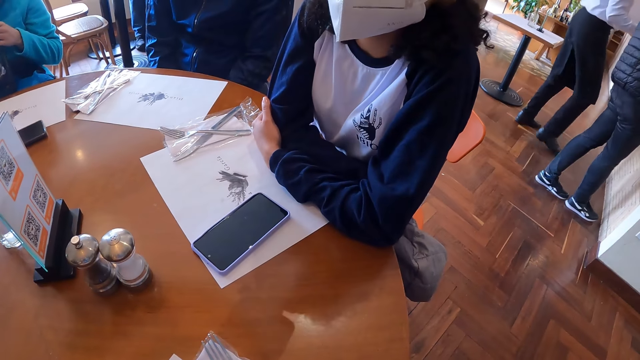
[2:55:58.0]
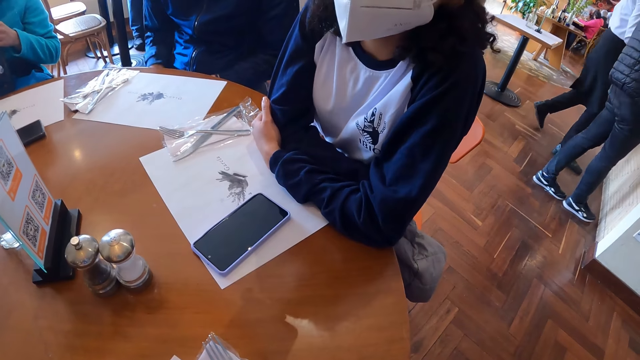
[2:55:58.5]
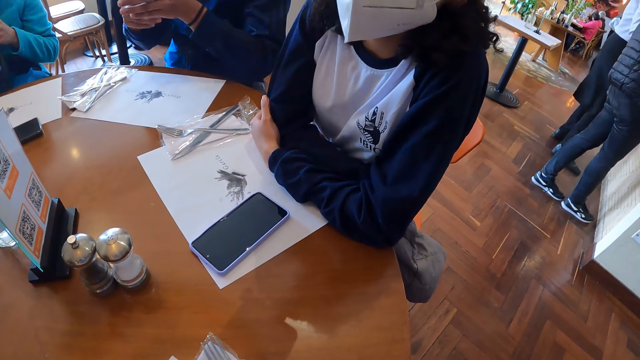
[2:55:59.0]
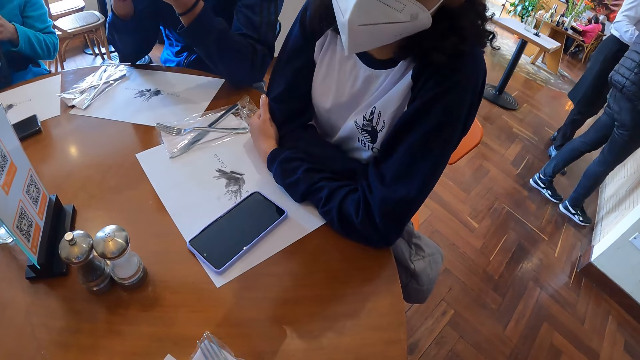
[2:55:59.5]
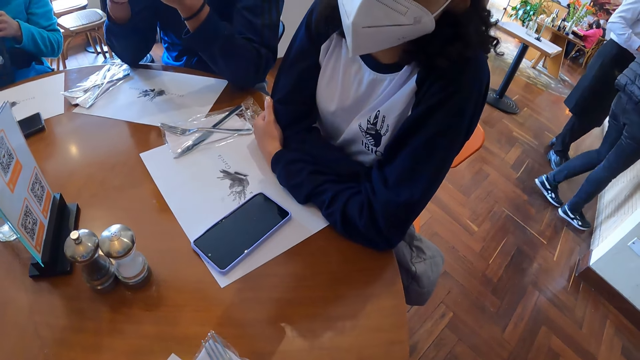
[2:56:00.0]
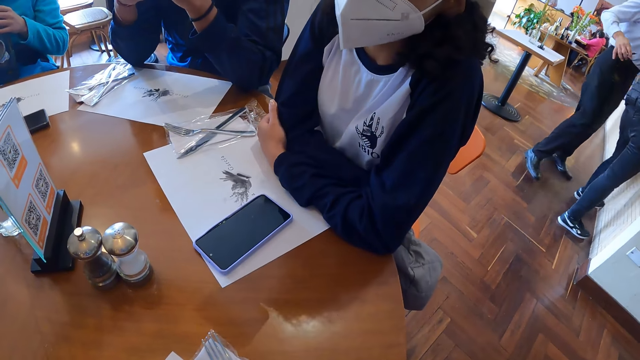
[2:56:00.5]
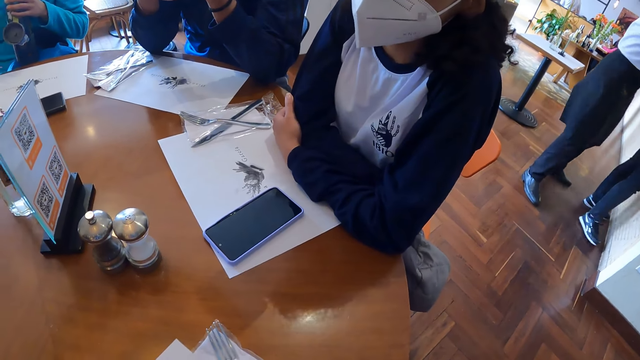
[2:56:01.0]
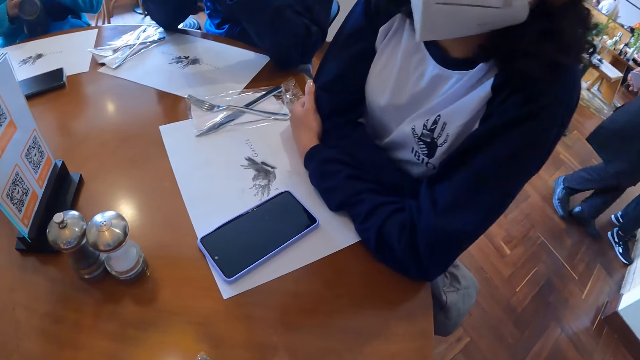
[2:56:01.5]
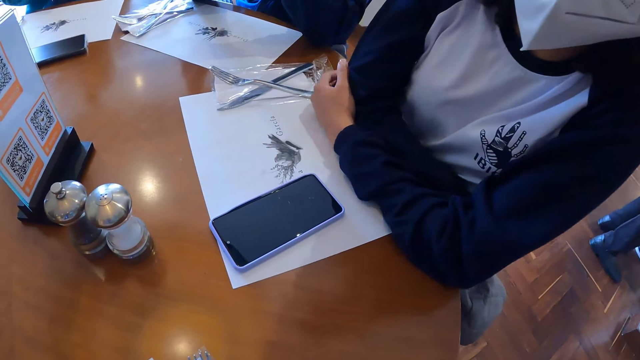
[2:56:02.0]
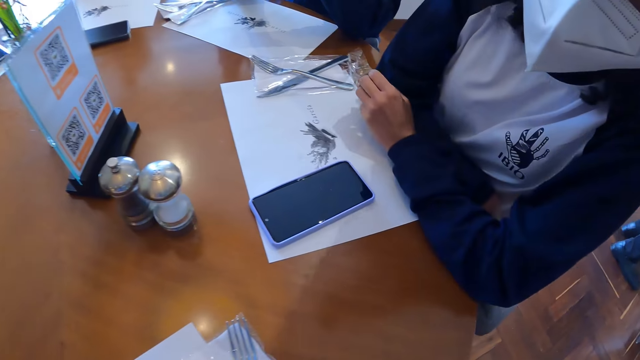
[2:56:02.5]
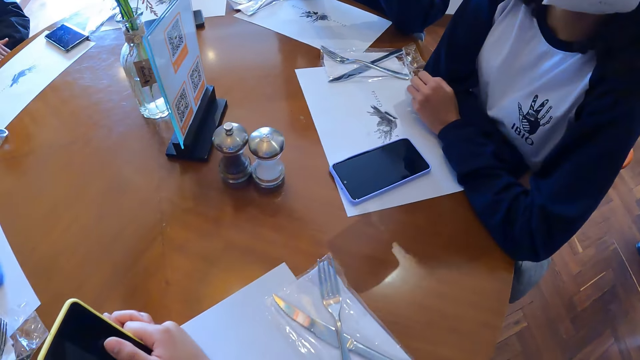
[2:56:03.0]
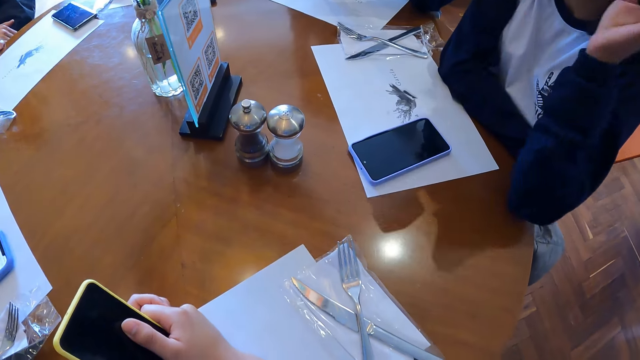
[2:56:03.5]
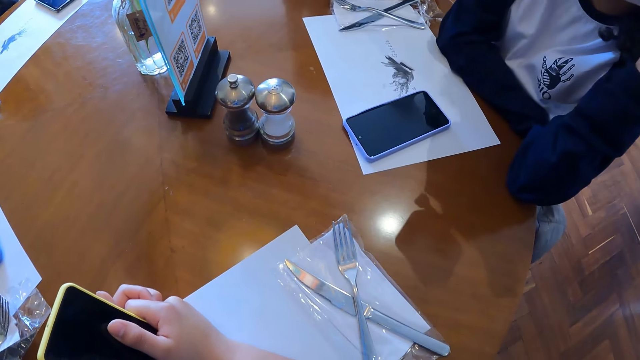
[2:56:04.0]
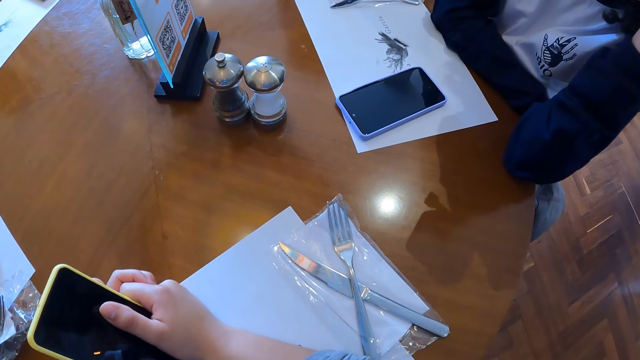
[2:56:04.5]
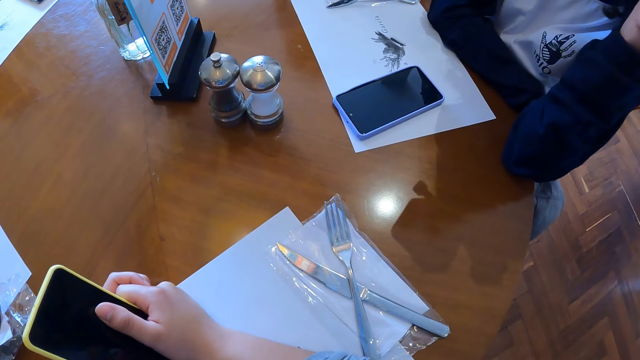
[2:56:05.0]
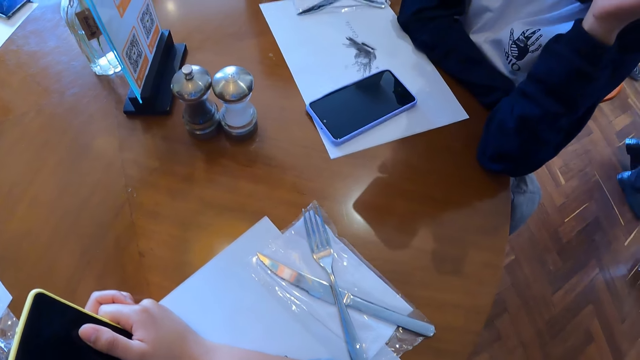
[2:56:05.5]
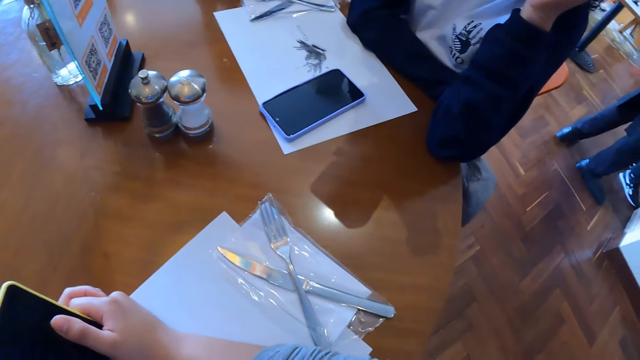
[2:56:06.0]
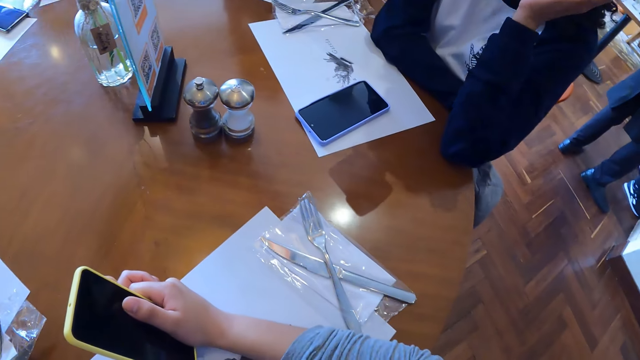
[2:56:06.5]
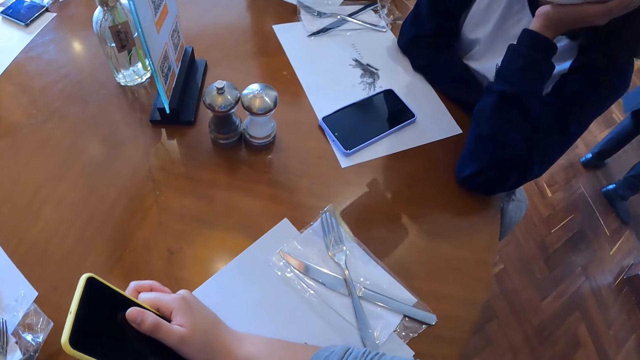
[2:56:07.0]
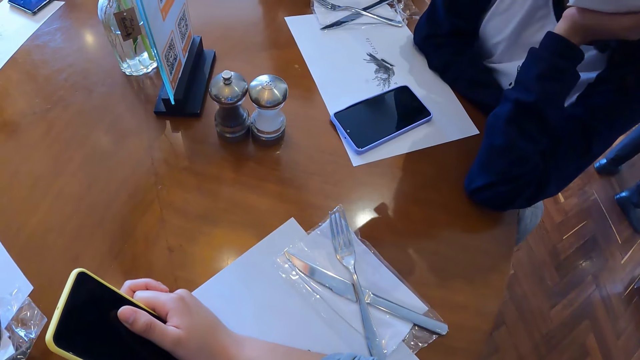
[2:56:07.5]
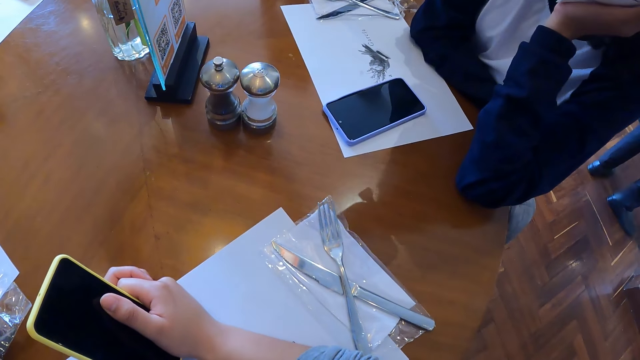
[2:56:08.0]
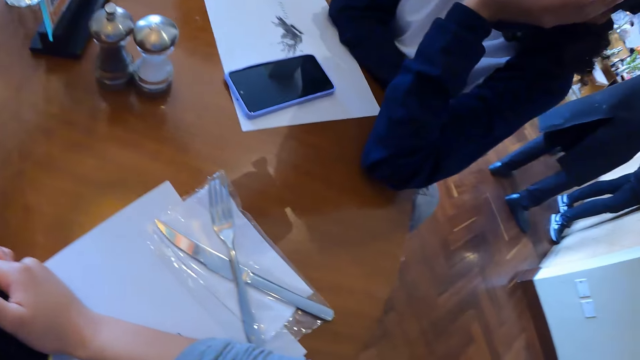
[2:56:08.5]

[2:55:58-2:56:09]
A man puts his elbows on the table. The camera wearer looks around the table. A woman rests her face on her hand.

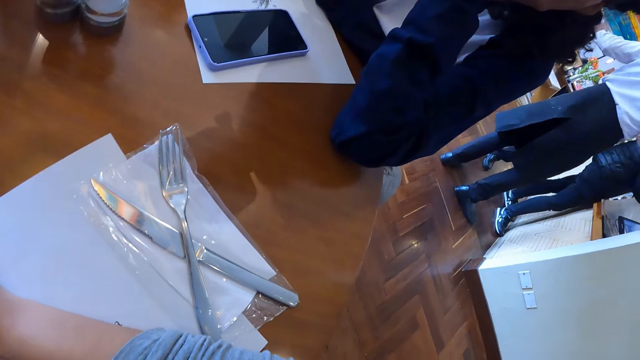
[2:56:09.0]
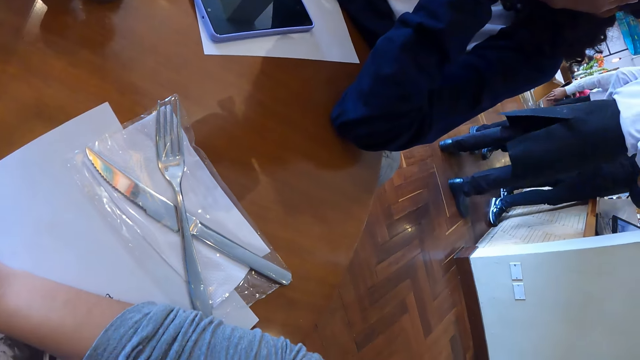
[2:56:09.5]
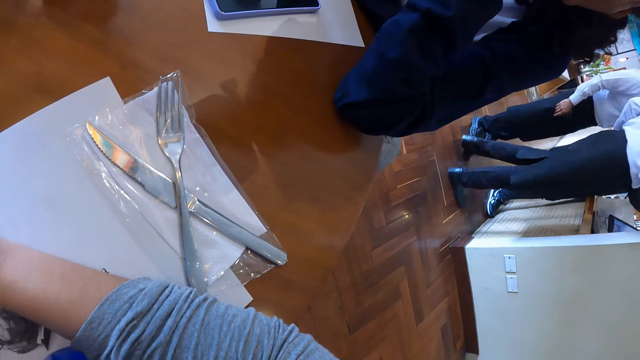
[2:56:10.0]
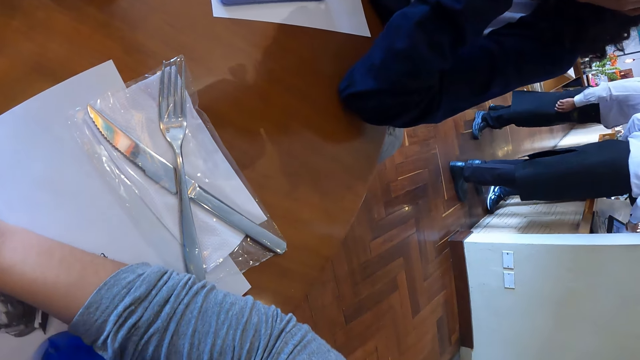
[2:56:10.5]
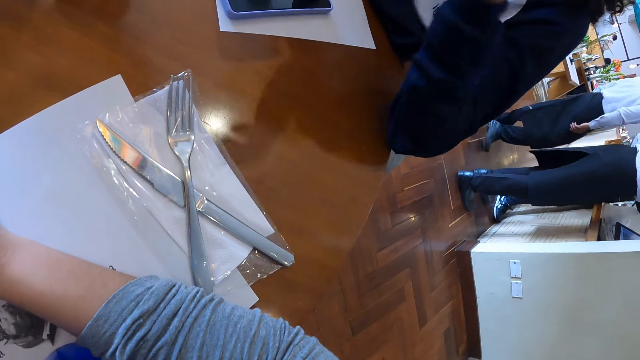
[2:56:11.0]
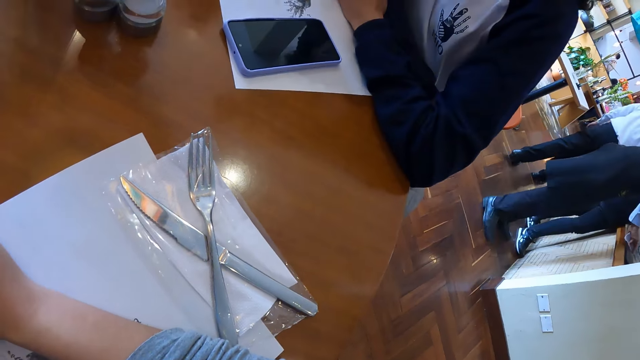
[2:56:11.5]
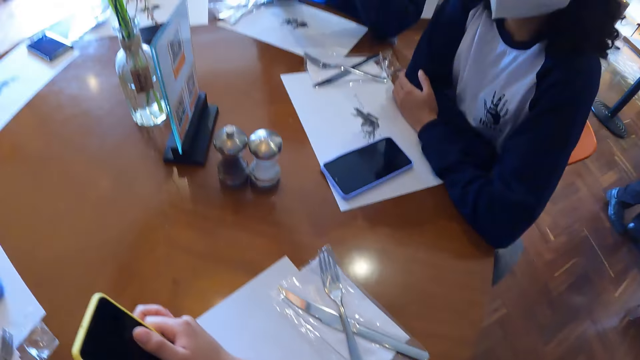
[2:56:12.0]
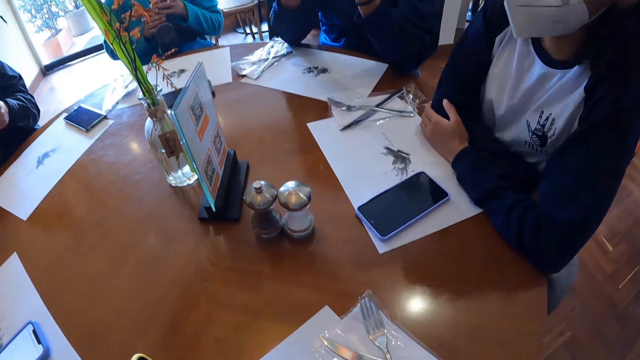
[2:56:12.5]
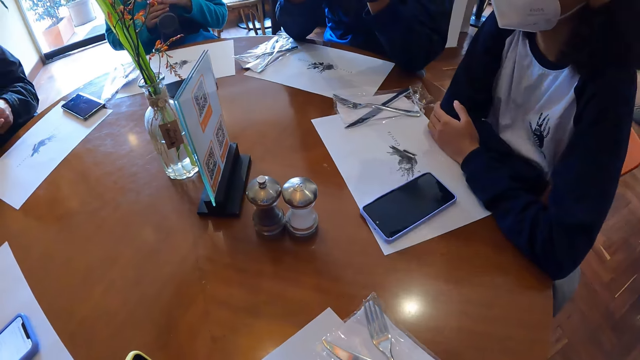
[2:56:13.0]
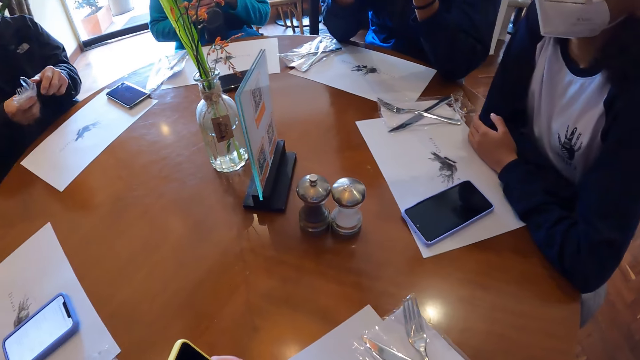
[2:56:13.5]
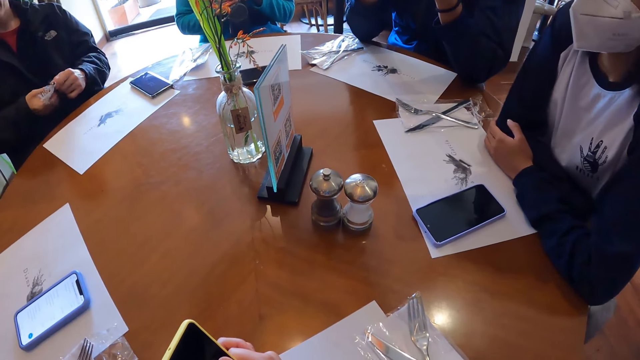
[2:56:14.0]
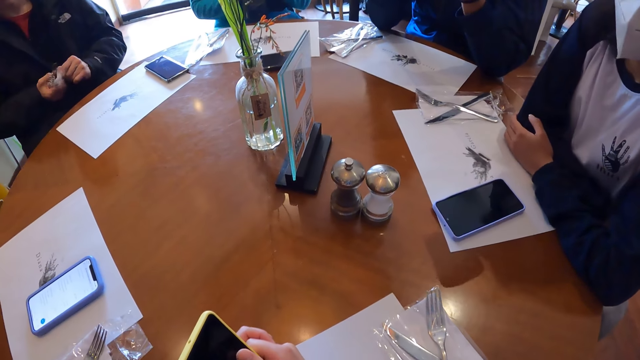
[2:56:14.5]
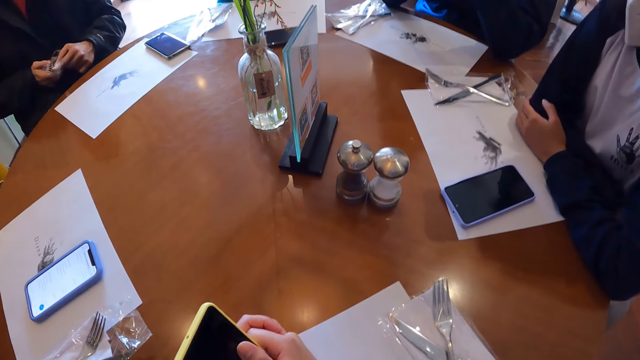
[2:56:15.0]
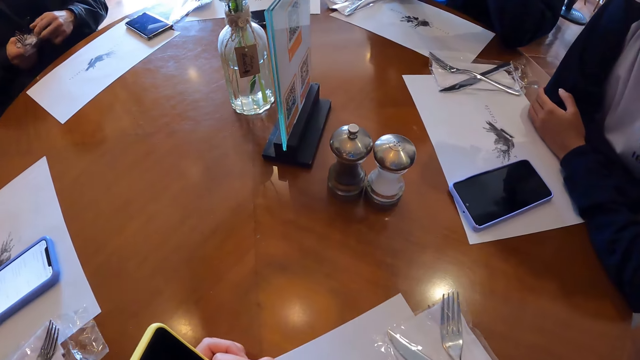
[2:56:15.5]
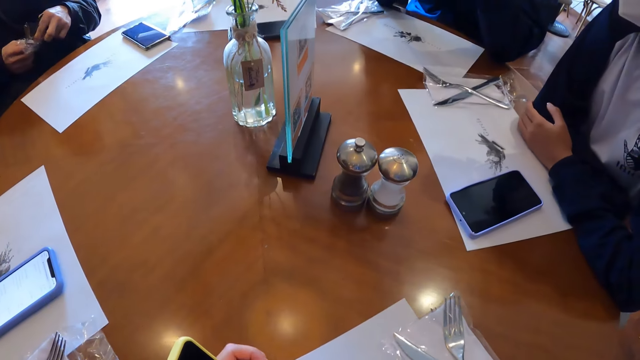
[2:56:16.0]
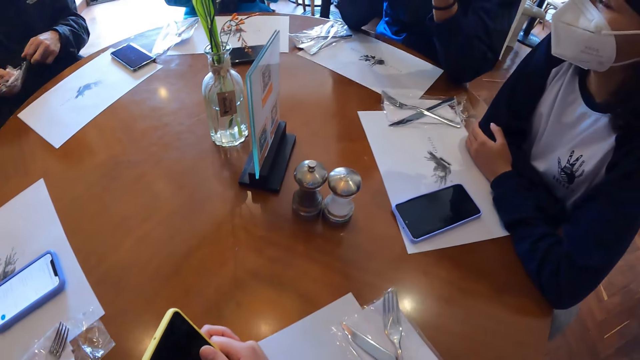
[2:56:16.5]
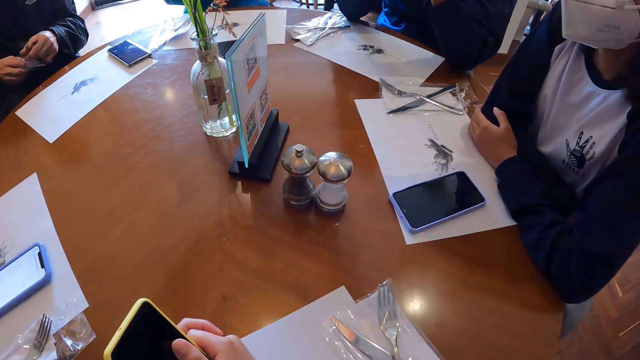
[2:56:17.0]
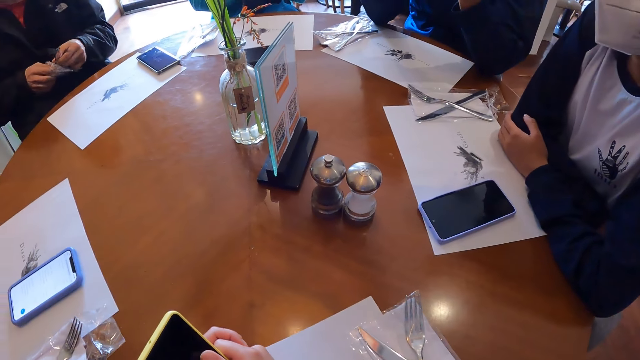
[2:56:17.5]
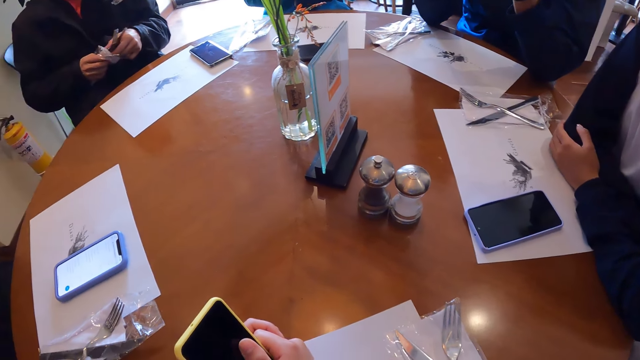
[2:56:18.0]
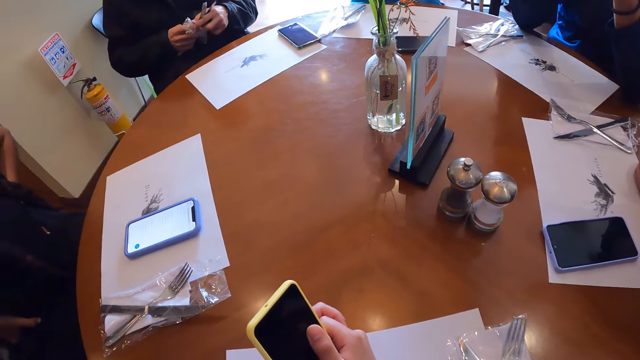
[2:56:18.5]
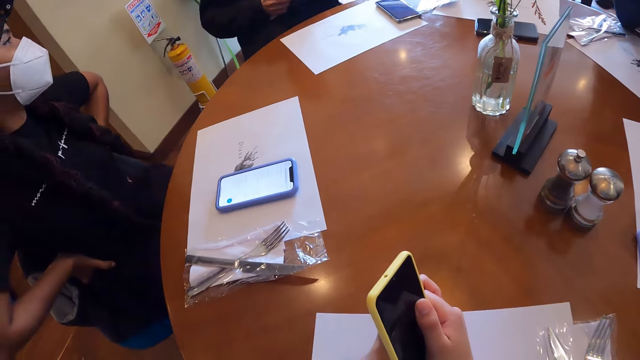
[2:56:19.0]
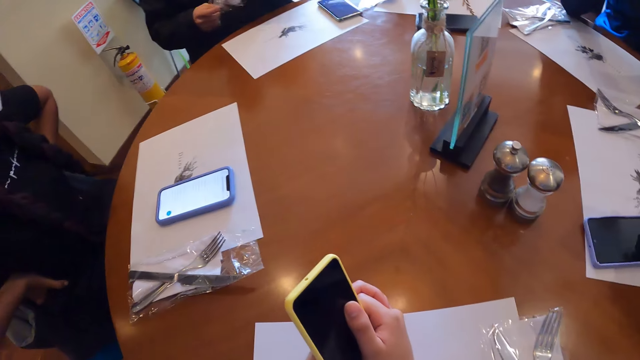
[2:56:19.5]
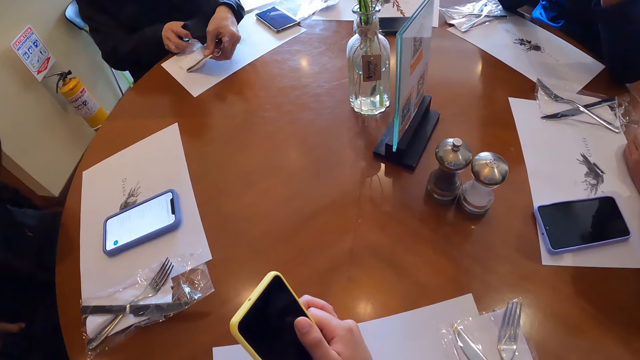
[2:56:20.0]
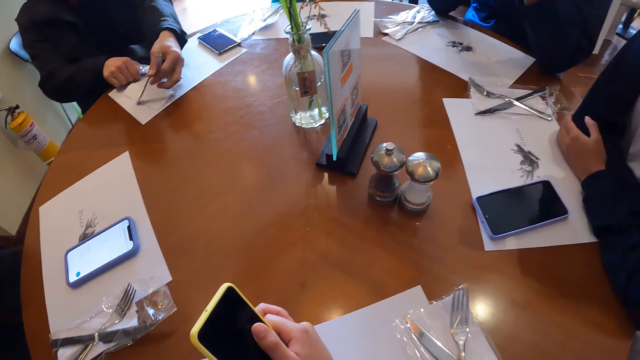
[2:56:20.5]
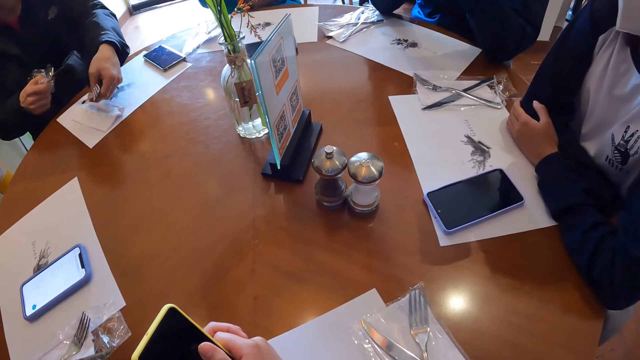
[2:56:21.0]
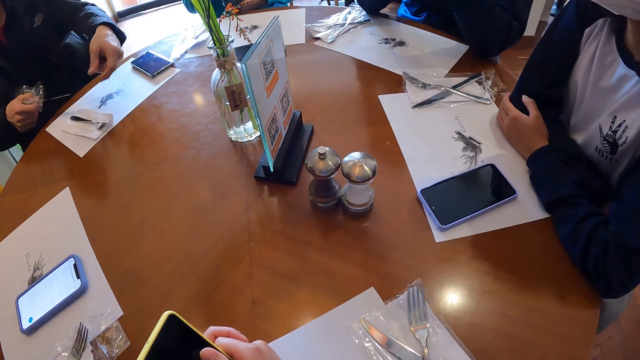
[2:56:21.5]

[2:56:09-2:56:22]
The camera wearer looks at the cutlery. A woman drops her hand on the table. The camera wearer looks around. A man opens a nylon of cutleries in his hand. The man drops the cutleries in his hand on the table.
